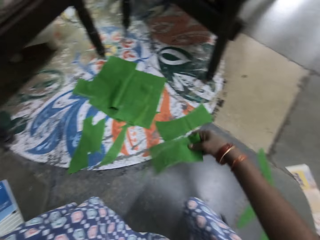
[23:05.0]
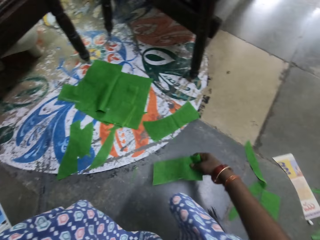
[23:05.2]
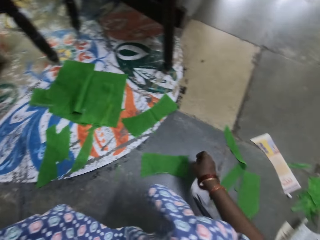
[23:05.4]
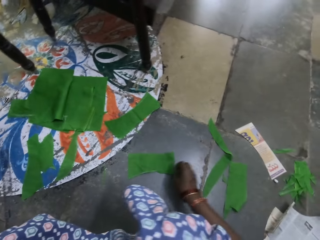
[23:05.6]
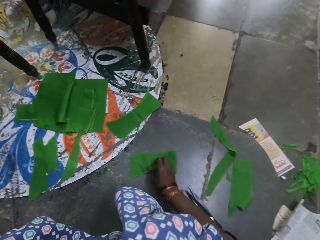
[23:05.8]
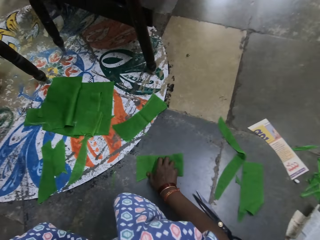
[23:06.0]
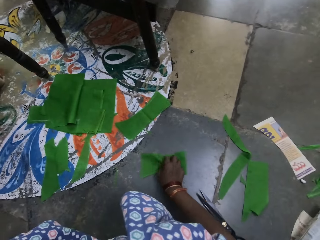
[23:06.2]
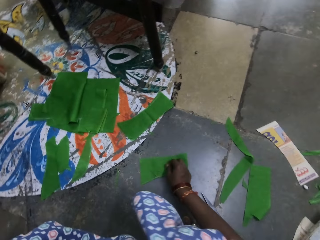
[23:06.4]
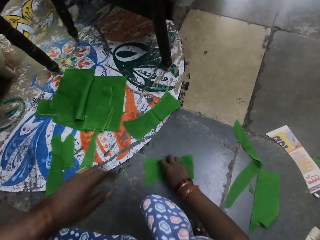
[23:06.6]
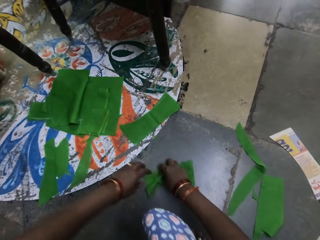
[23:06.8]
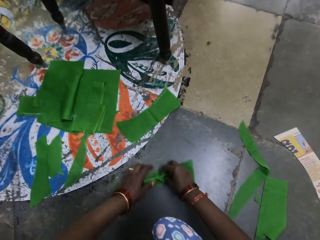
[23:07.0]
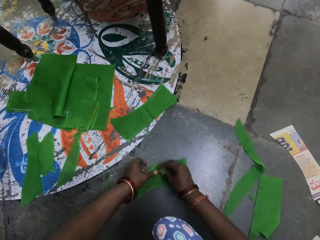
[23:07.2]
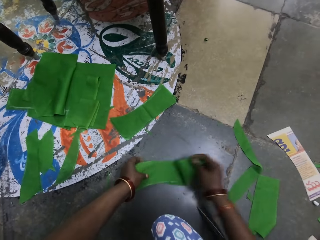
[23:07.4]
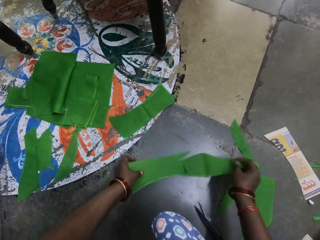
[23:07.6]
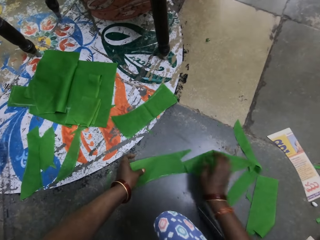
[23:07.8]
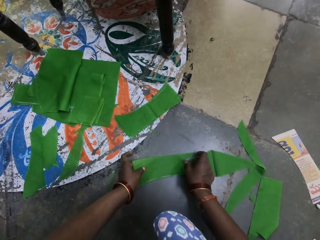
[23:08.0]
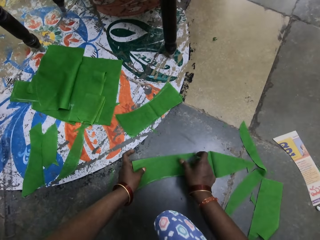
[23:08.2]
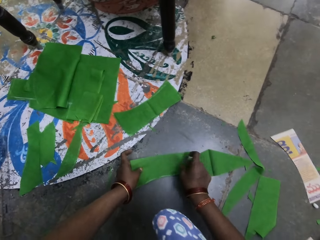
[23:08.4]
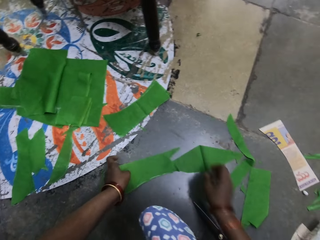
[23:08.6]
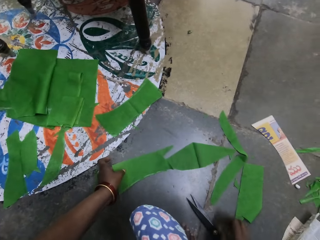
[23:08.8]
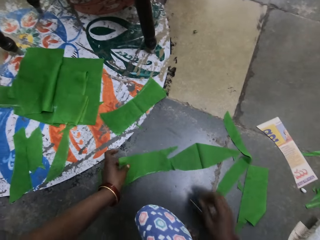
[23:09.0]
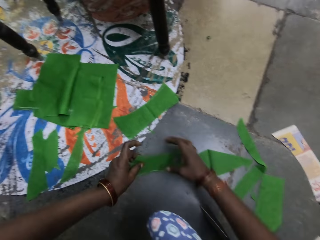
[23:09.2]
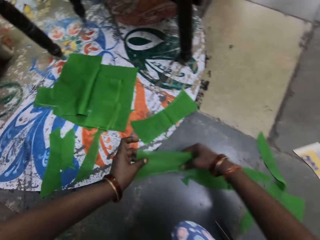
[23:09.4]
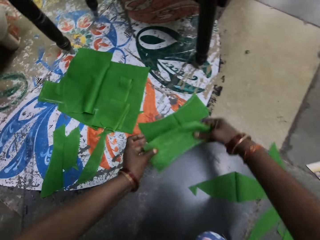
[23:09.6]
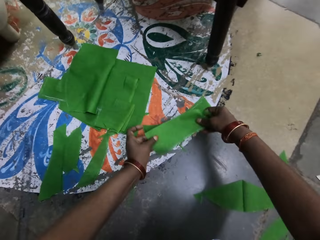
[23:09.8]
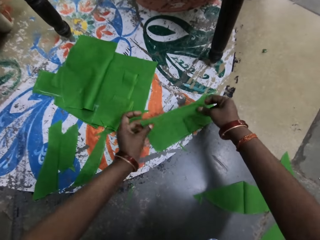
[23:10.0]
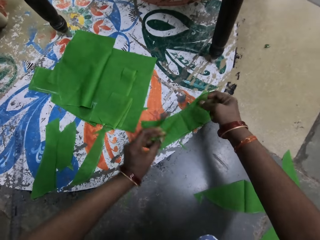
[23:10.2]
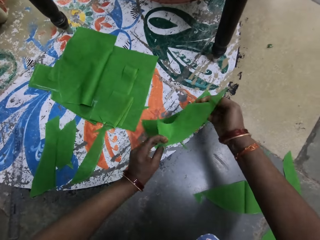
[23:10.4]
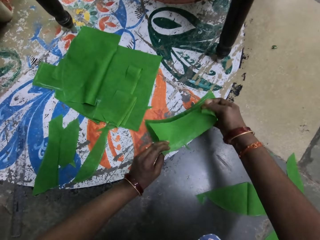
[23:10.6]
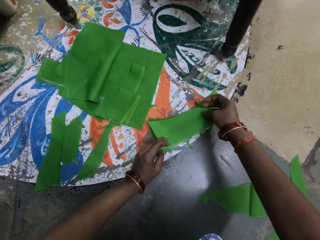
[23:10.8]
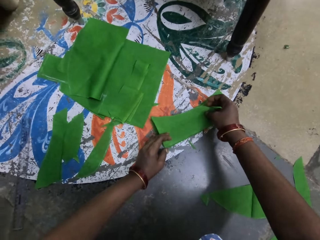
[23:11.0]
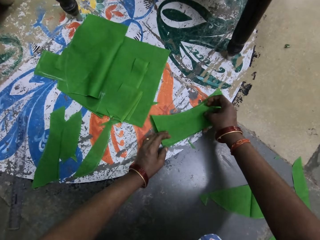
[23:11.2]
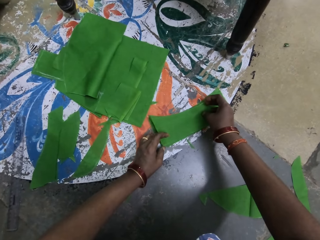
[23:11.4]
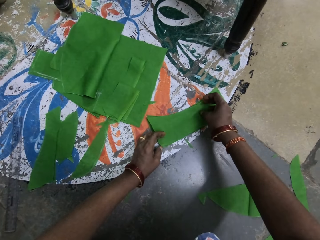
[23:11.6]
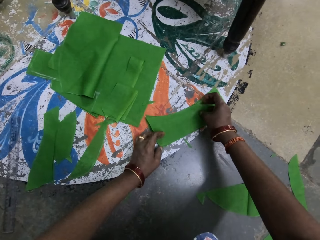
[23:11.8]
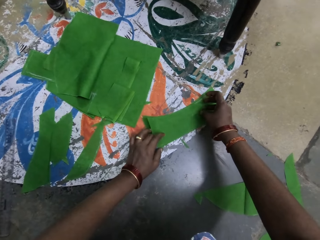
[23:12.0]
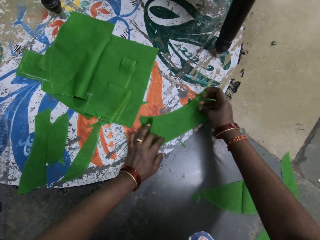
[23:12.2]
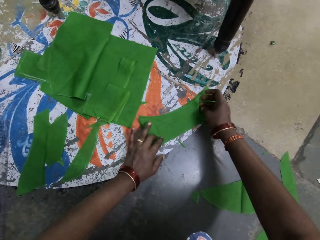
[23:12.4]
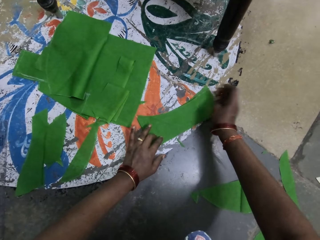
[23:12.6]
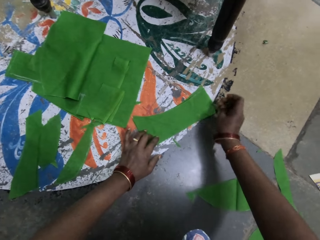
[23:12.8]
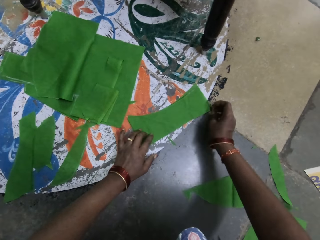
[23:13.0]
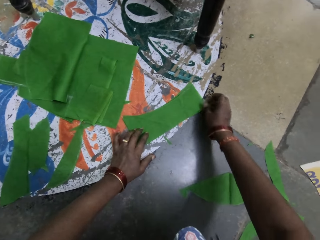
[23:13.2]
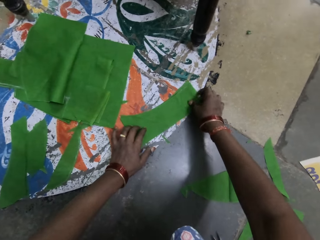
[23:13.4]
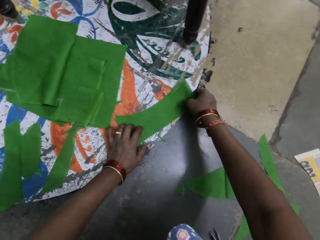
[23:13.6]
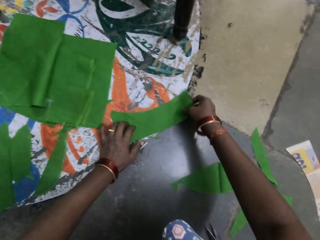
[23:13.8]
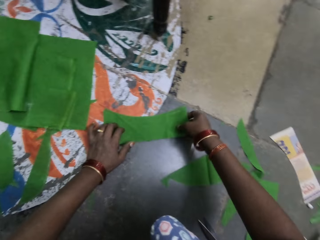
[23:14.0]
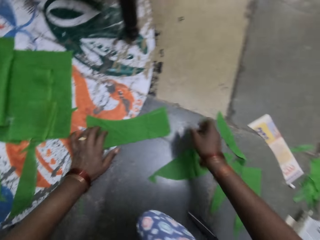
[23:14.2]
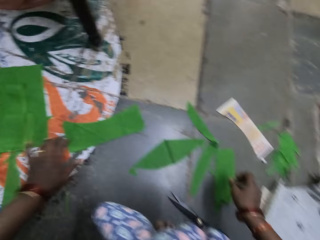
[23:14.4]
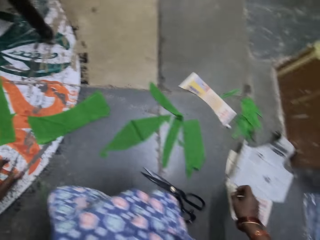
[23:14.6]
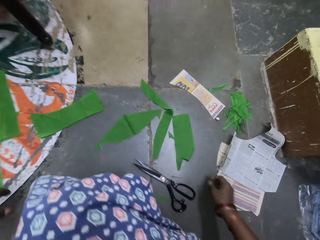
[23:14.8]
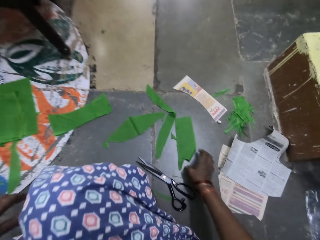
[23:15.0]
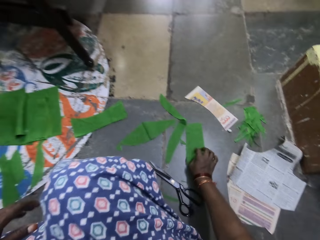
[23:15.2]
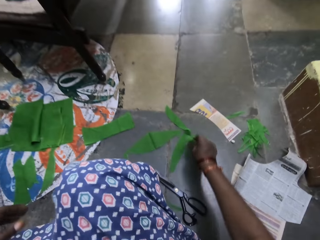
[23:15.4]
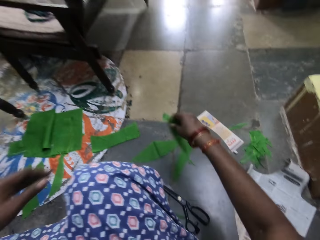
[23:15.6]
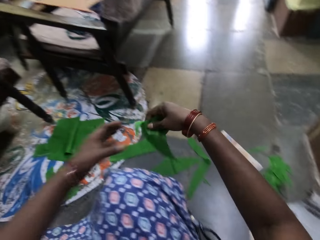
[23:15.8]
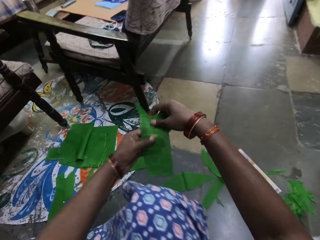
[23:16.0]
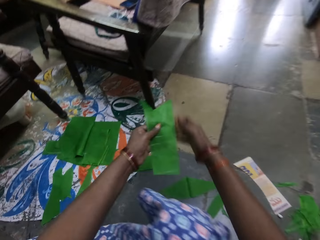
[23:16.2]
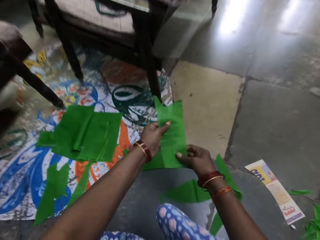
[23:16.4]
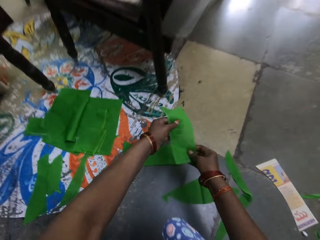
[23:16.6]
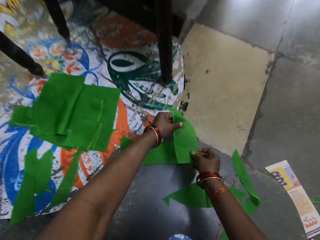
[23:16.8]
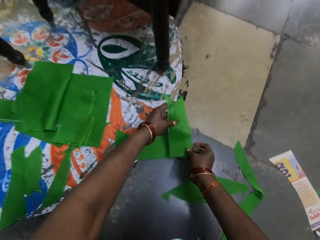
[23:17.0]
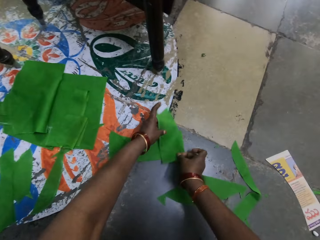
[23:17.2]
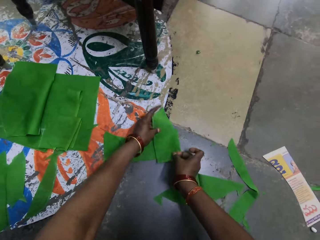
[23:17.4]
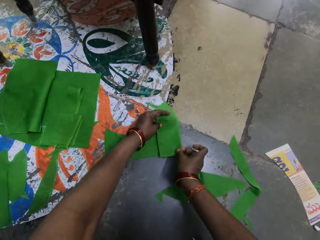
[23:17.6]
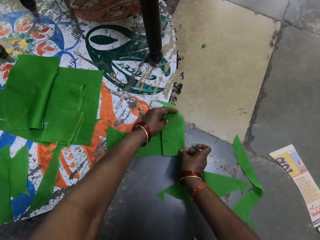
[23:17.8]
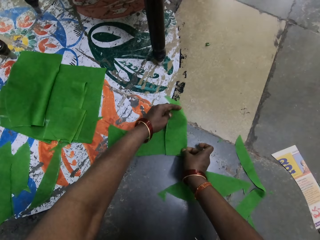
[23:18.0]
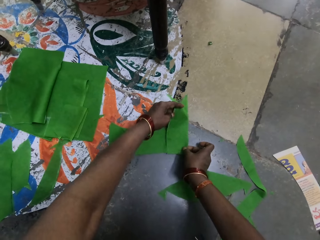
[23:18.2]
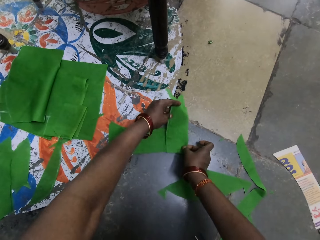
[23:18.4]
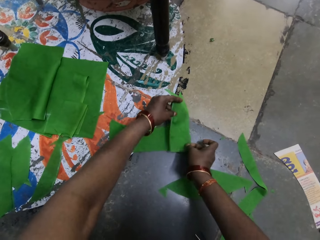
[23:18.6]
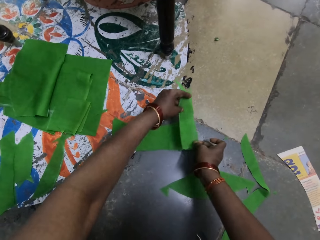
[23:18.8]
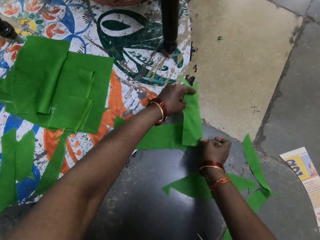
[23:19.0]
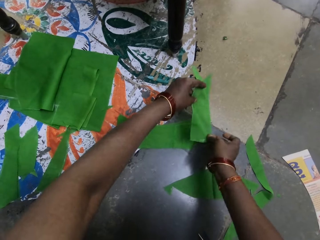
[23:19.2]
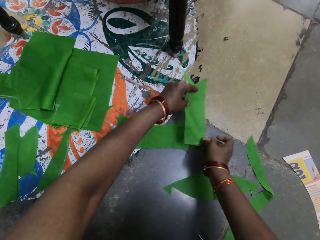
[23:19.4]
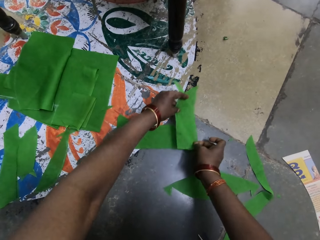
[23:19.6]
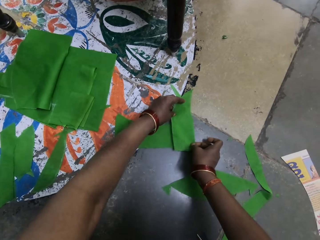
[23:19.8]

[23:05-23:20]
The camera wearer puts the piece of cloth on the floor. They unfold the pieces, separate the pieces of cloth, pick a piece of cloth, and align the pieces of cloth. They pick a piece of cloth. They align the pieces of cloth.

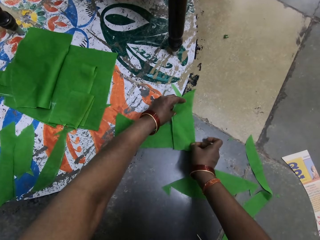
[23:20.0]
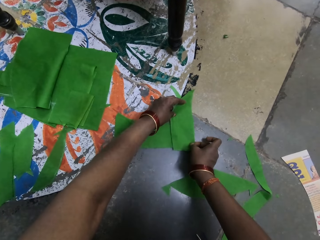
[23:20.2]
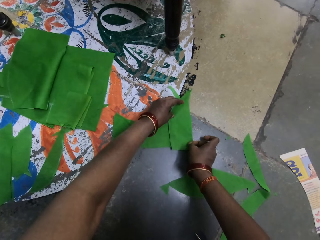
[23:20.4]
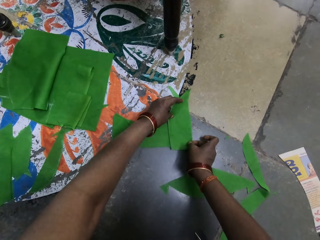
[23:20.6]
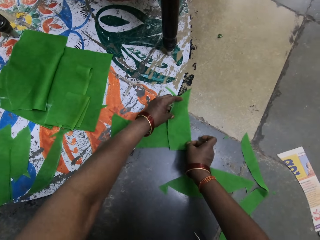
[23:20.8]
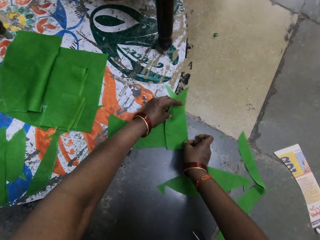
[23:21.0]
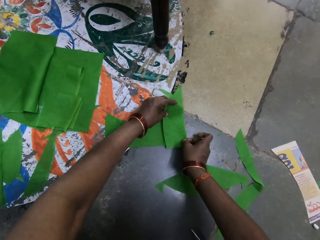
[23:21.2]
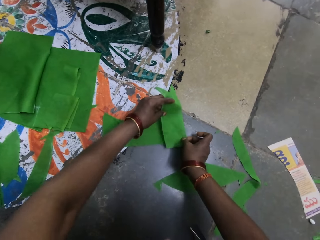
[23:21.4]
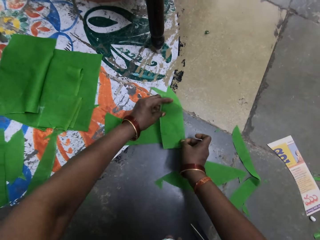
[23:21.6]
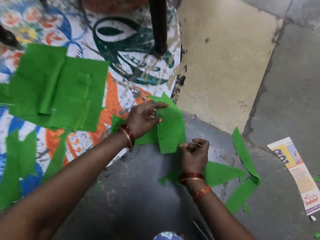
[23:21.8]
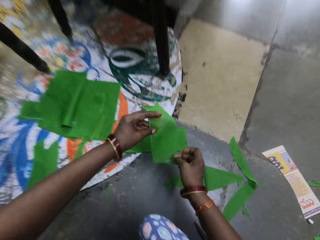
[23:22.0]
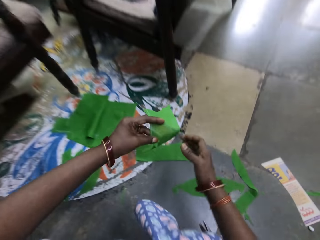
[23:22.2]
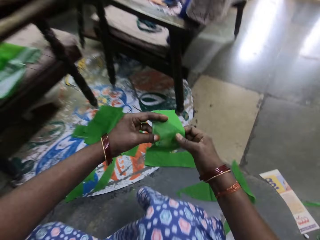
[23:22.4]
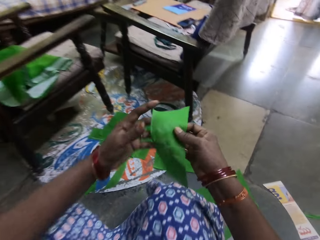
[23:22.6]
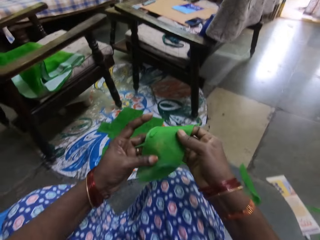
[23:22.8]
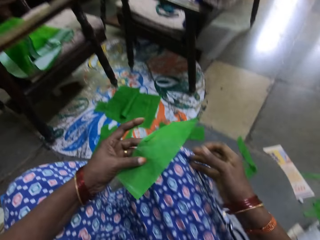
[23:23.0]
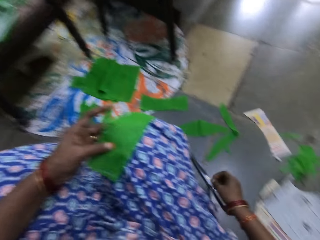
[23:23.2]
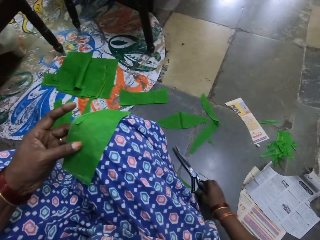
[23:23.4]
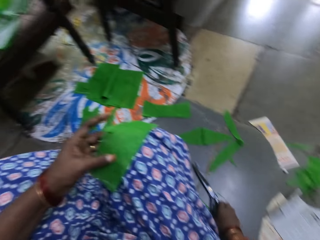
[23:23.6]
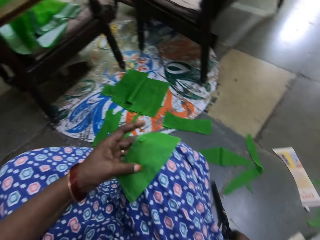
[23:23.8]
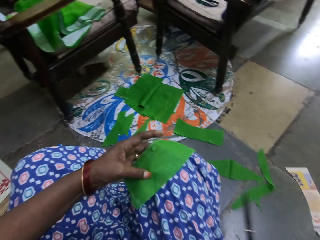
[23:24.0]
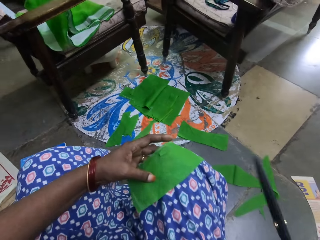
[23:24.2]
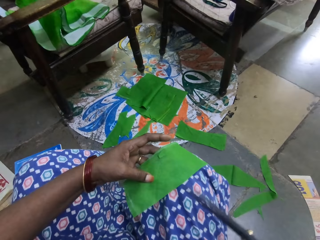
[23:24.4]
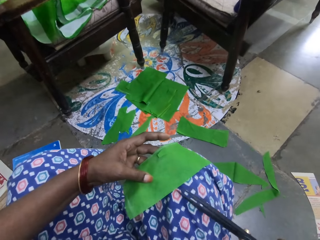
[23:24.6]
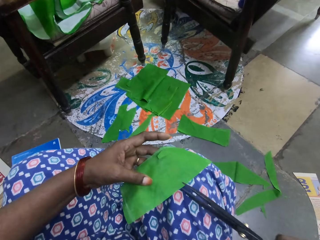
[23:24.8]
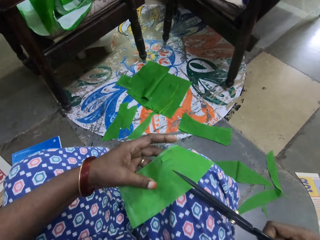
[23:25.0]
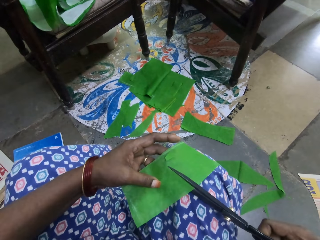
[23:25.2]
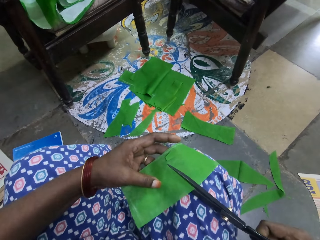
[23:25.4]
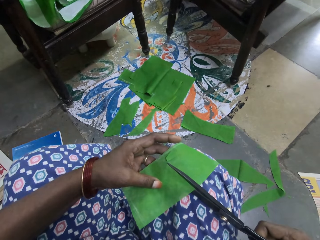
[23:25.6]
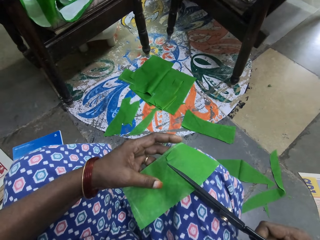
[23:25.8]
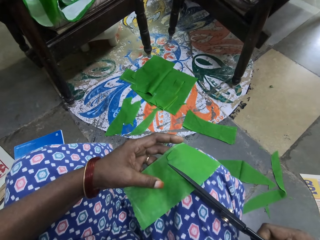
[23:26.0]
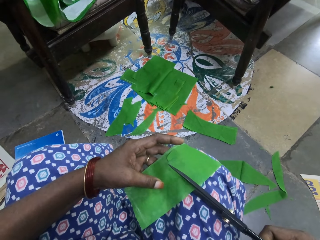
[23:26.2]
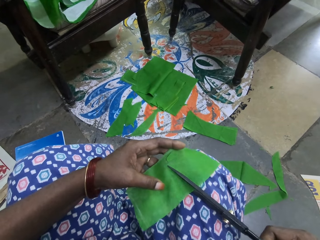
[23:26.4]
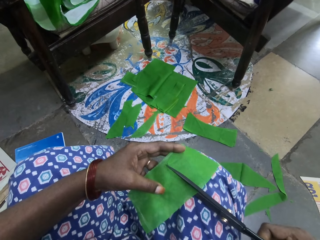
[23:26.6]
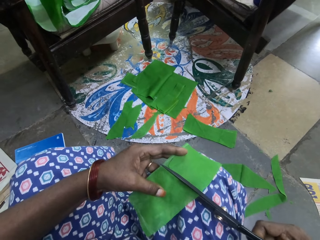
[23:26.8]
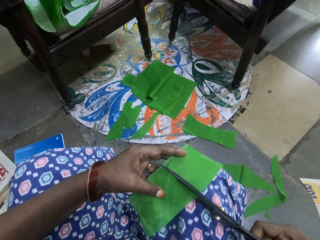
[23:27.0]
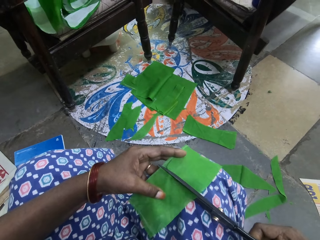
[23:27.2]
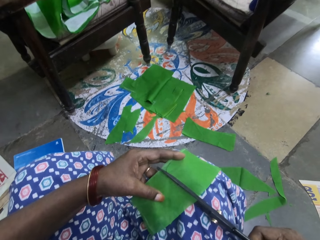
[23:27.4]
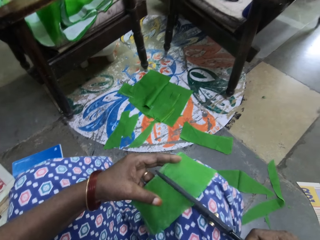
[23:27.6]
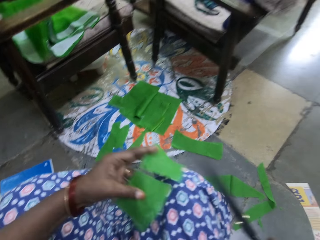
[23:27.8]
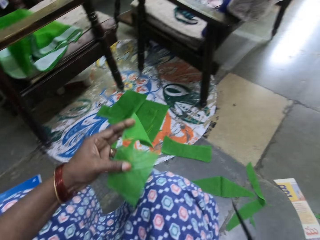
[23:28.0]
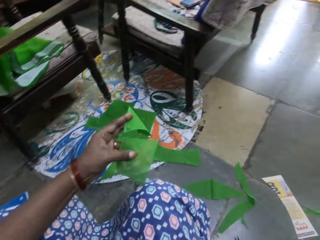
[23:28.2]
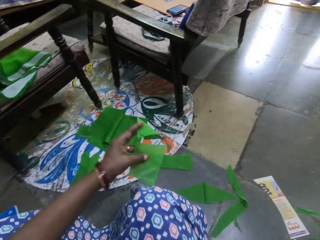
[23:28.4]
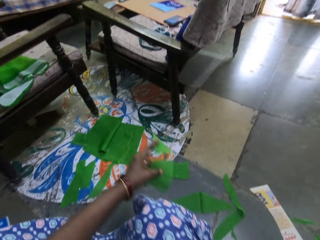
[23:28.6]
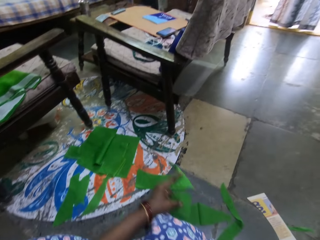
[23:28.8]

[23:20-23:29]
The camera wearer lifts the piece of cloth and looks at the piece of cloth. They put the piece of cloth on the knee. They pick up the scissors. They cut the piece of cloth. They put the scissors on the floor.
